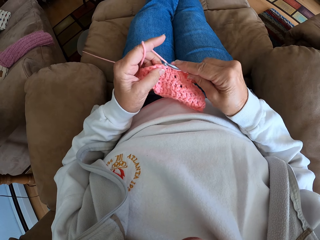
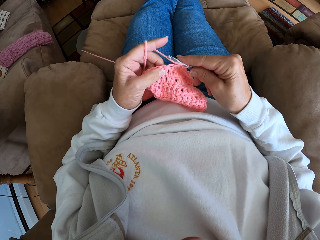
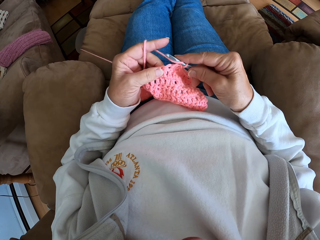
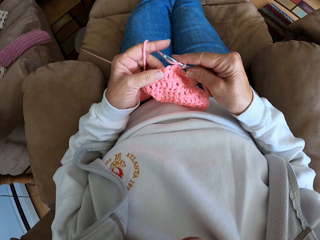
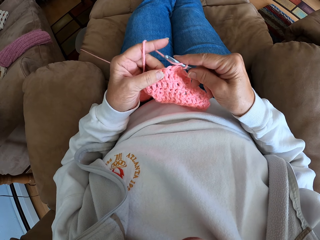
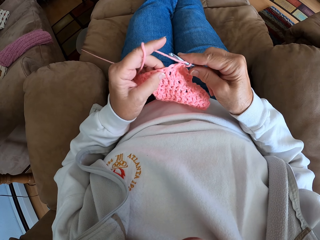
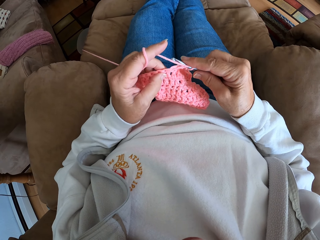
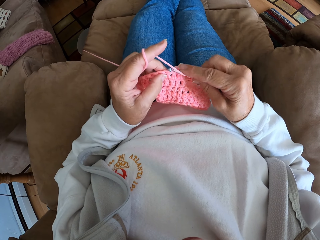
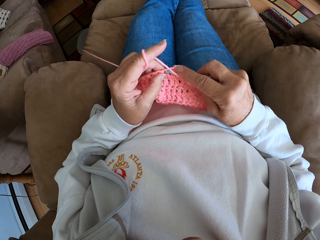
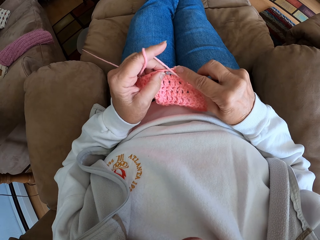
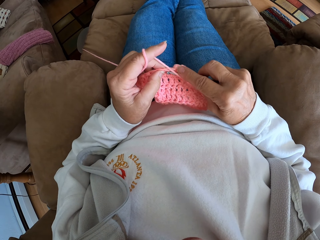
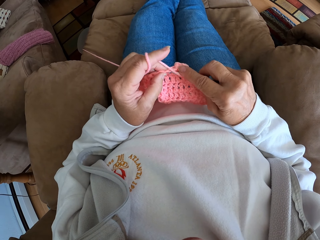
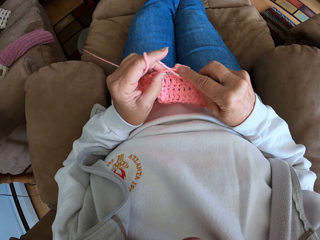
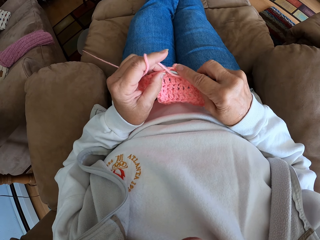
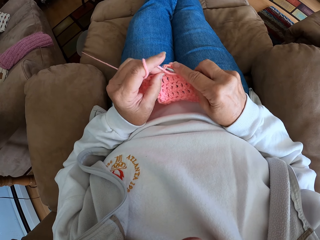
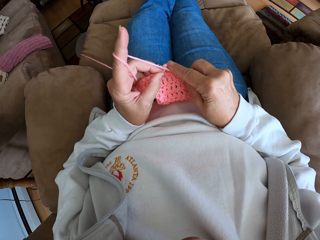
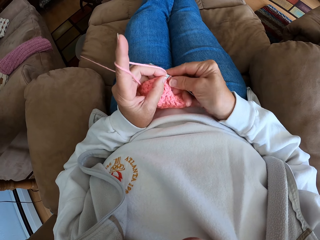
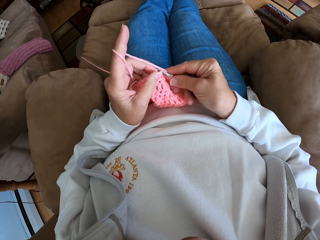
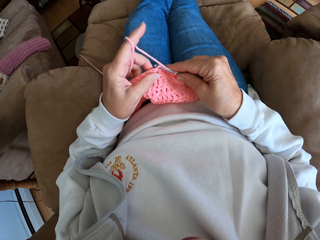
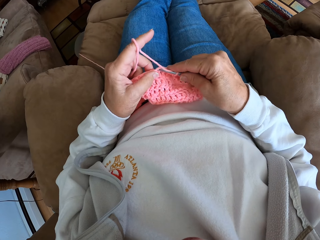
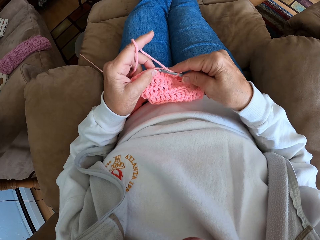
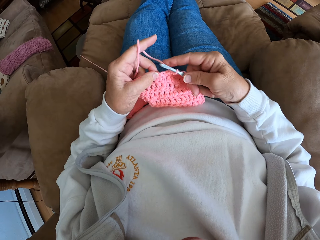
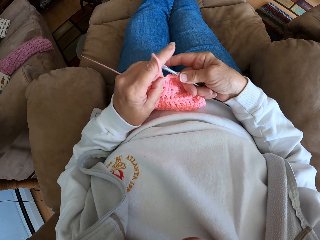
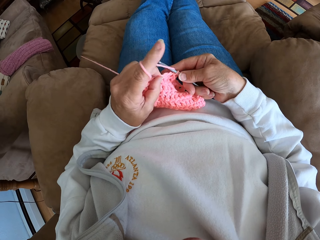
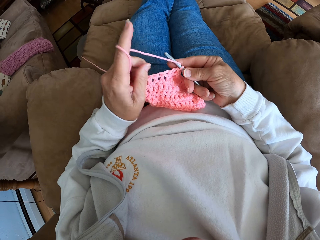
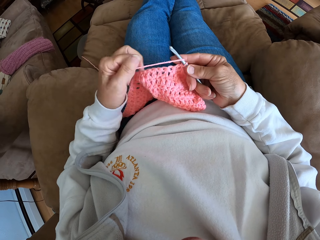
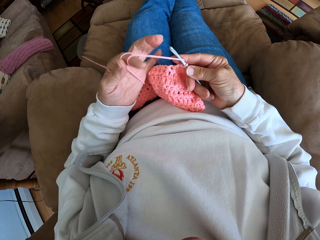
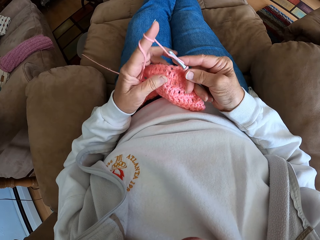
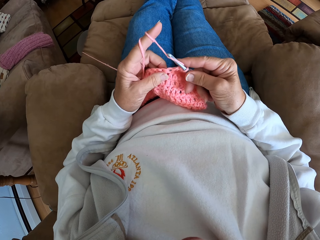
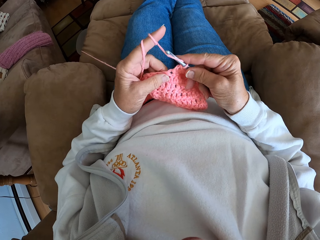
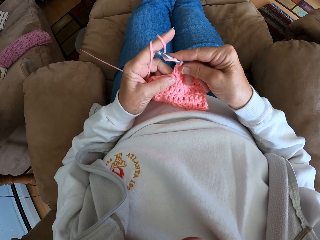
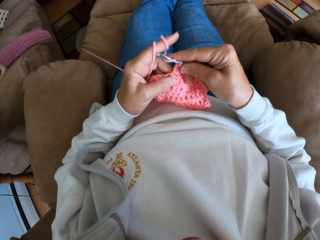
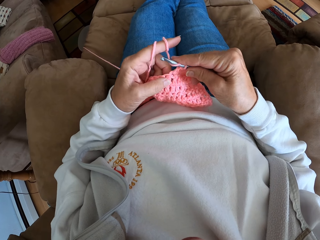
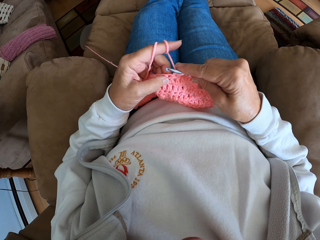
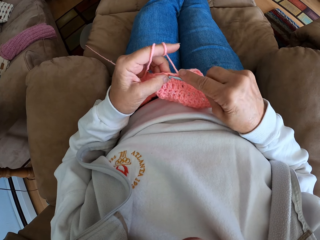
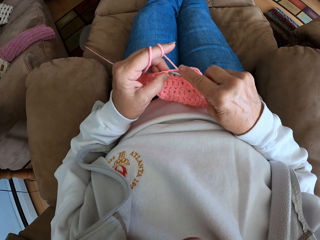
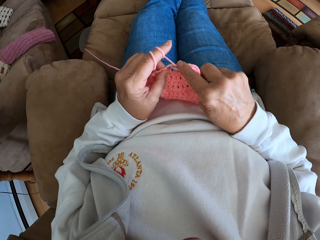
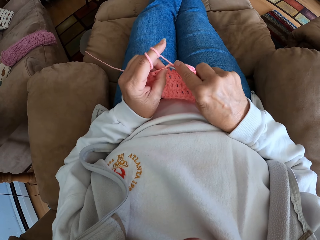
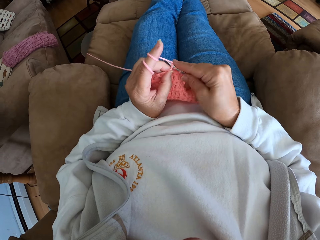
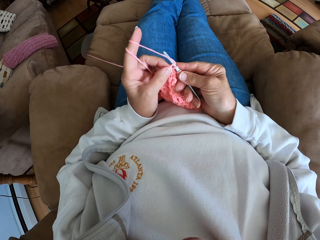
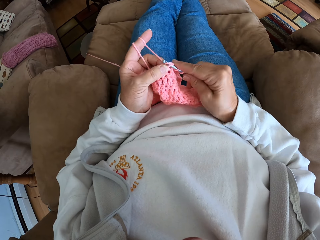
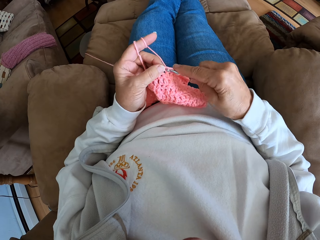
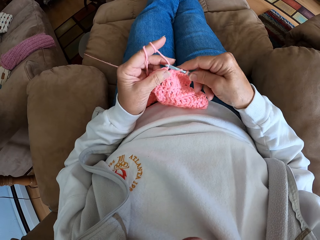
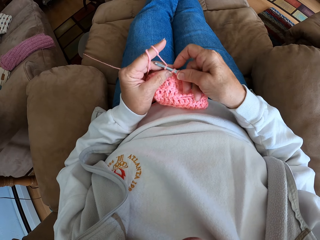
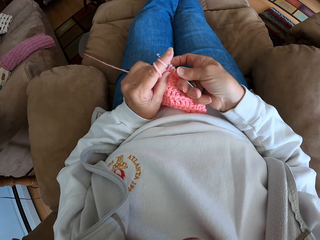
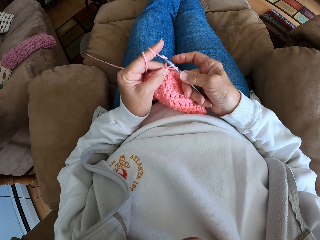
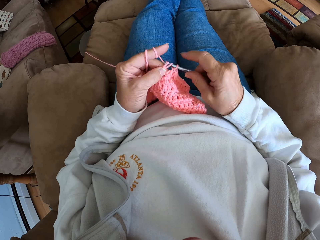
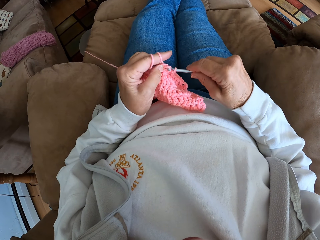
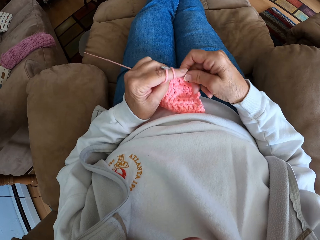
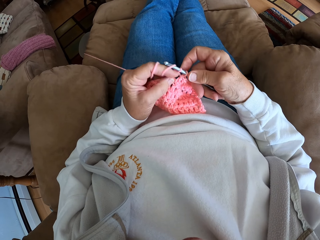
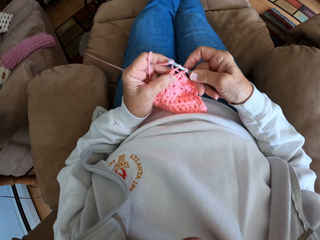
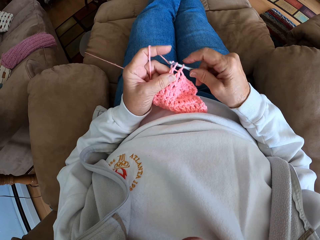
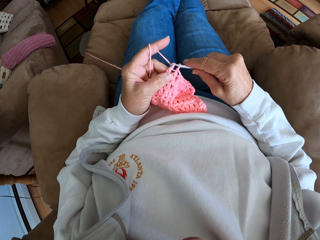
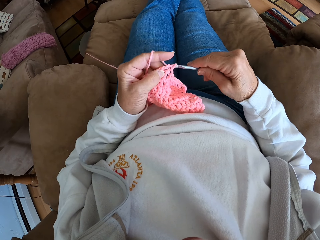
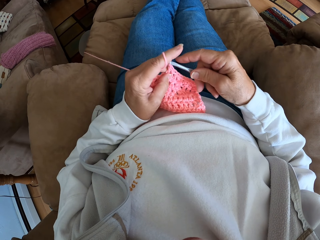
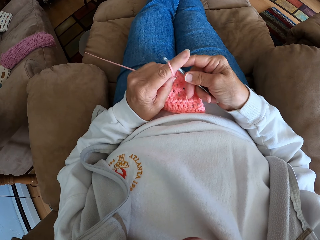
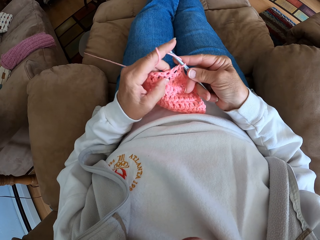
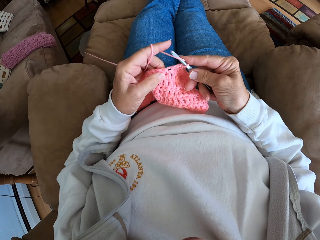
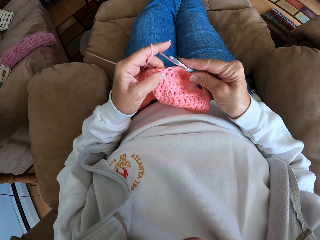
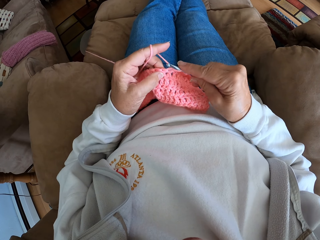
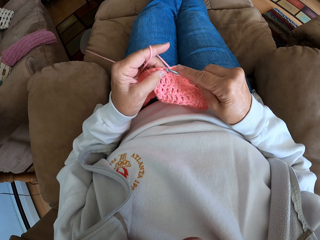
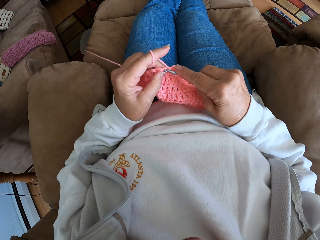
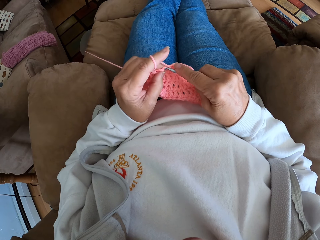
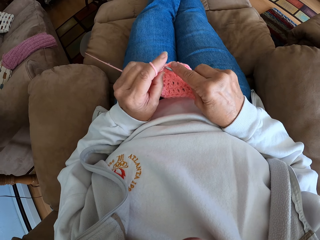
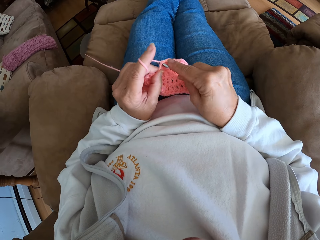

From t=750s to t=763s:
The camera wearer stares at the cloth. She knits the cloth with a crochet hook. She holds the yarn in place. She adjusts the yarn with her left hand. She knits the cloth with a crochet hook.

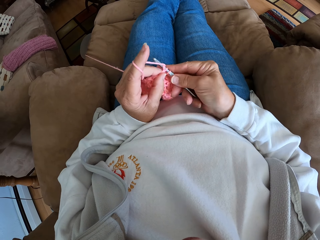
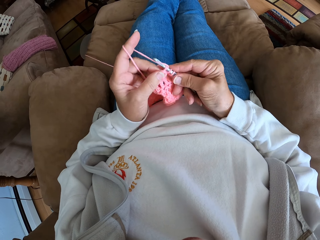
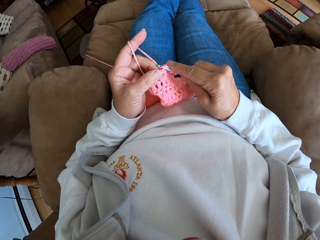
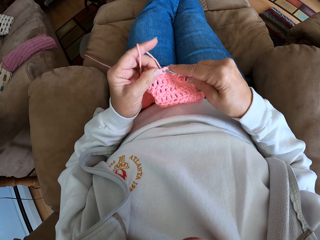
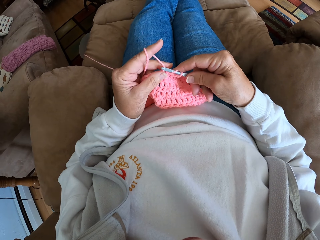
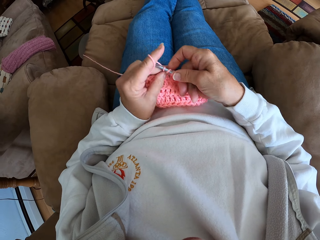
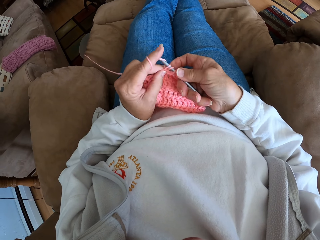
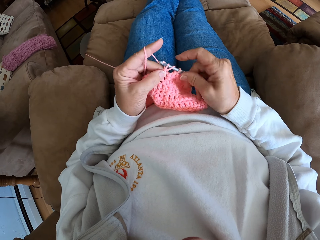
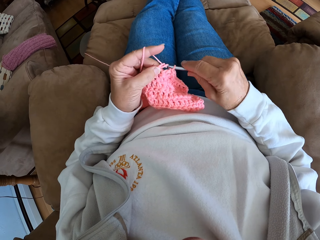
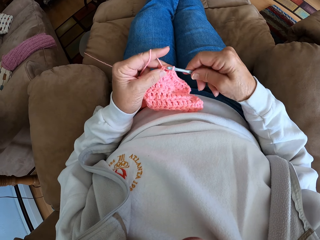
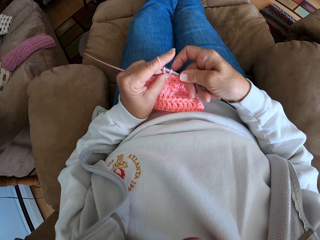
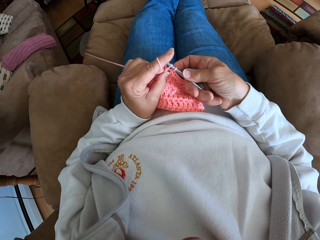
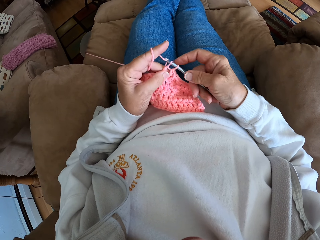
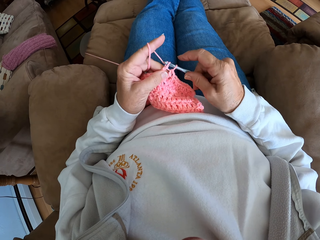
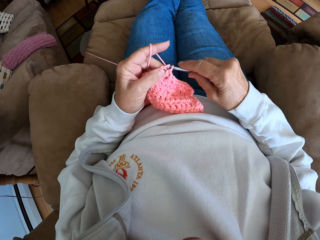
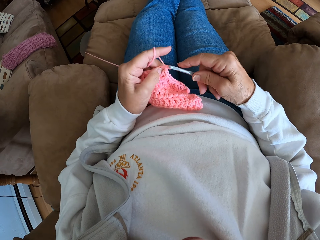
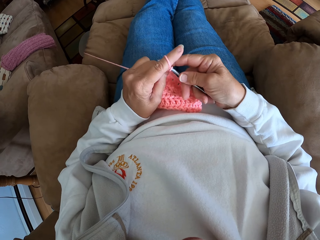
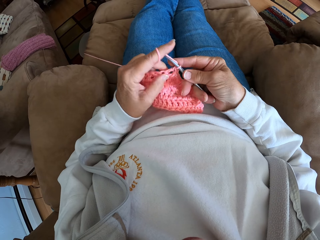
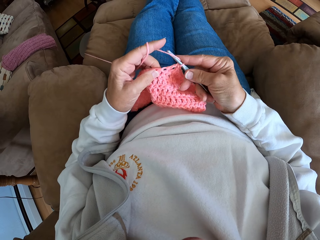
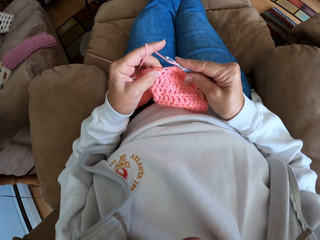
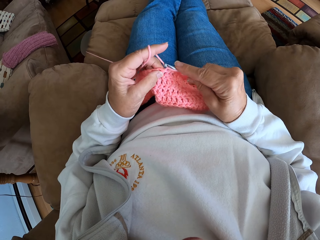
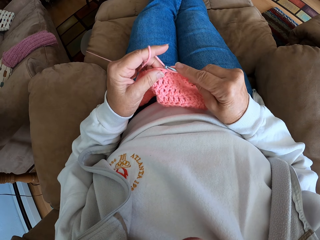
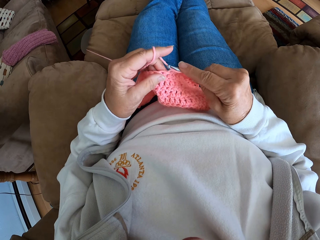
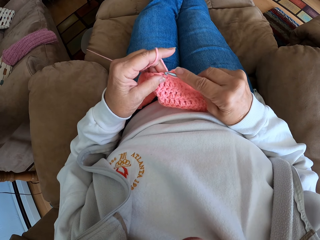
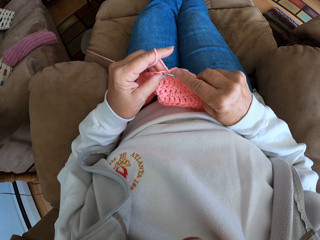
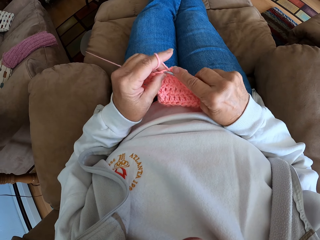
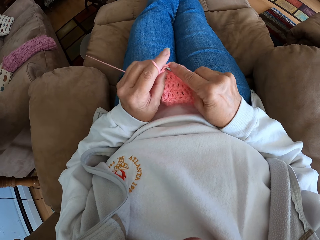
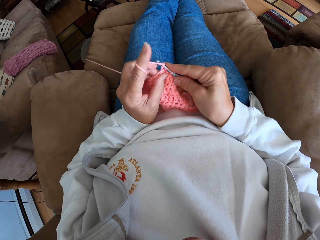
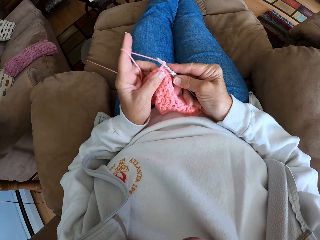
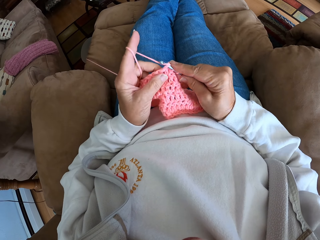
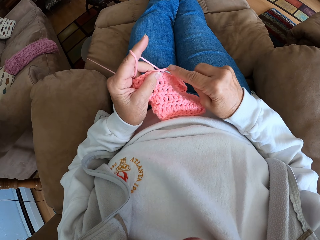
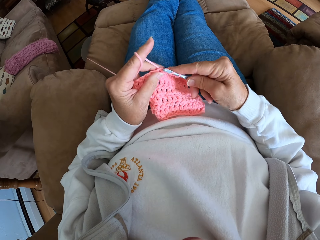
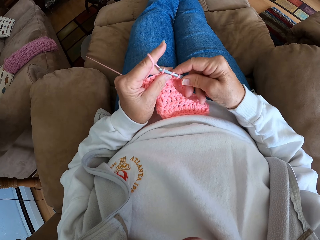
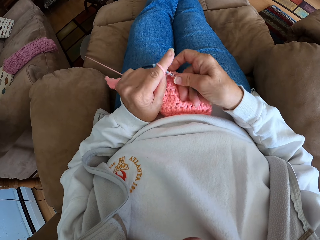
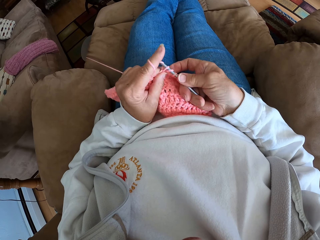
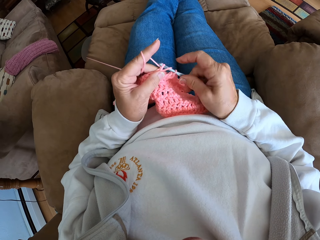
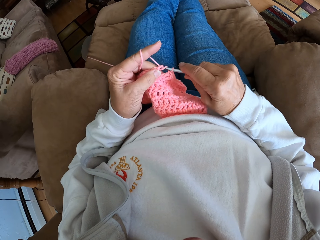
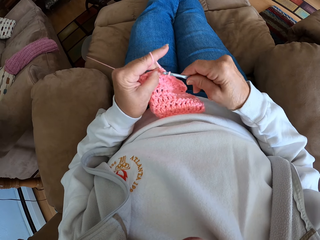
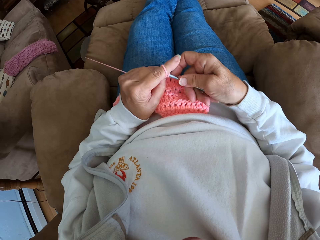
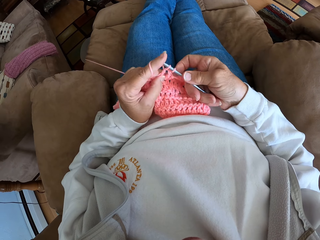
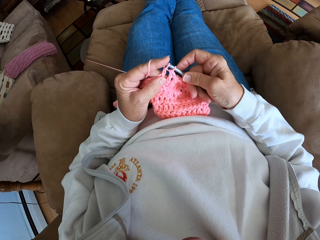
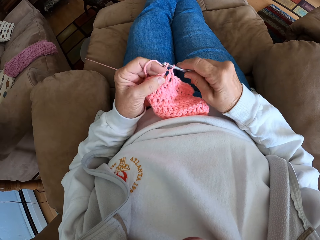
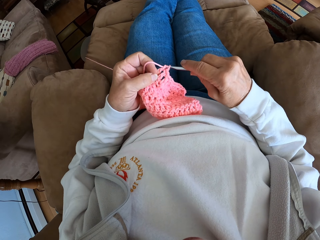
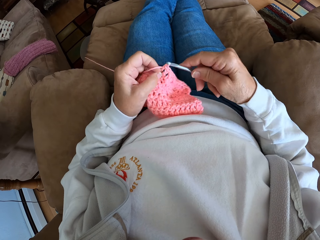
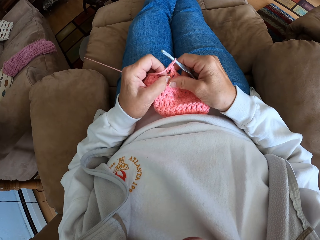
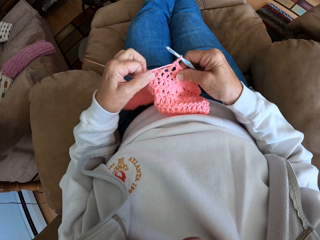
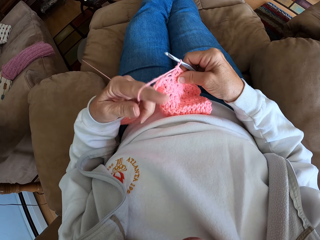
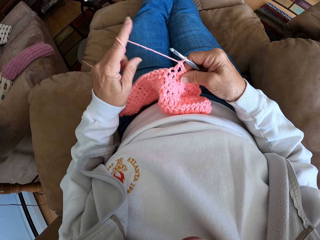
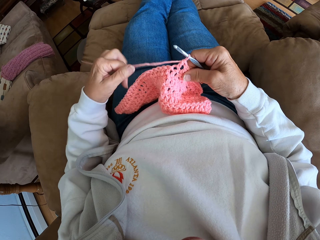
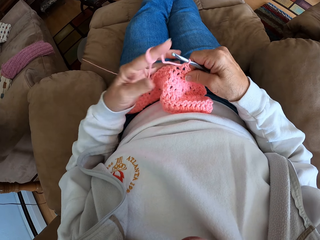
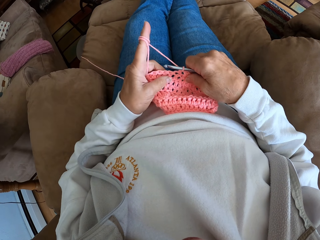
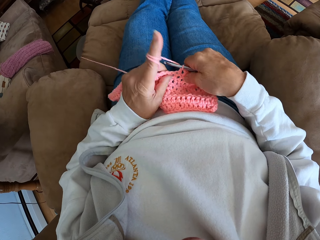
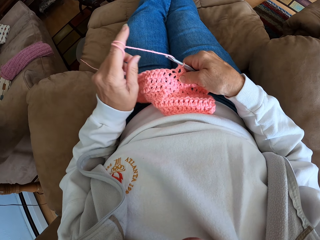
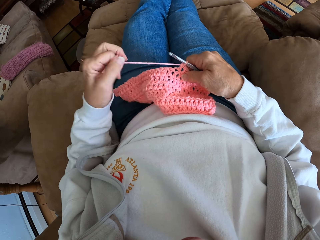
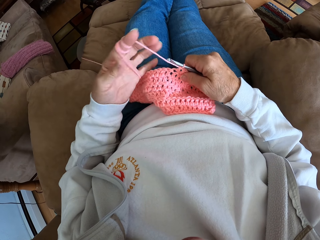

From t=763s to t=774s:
The camera wearer stares at the cloth. She knits the cloth with a crochet hook. She holds the yarn in place. She adjusts the yarn with her left hand.
